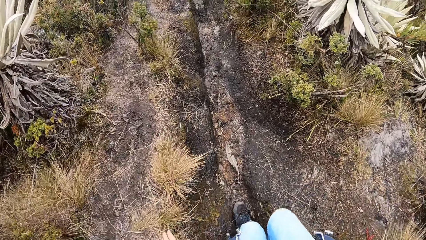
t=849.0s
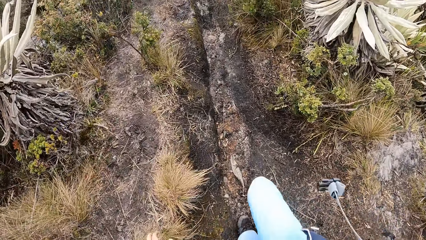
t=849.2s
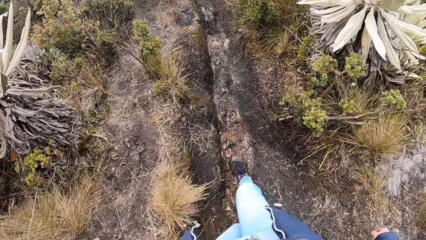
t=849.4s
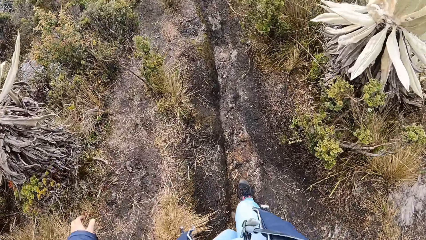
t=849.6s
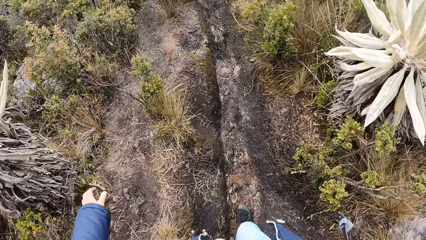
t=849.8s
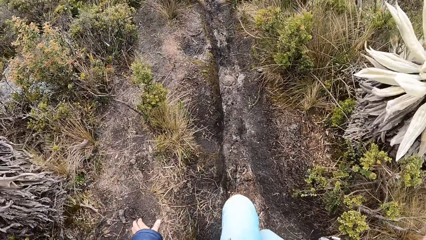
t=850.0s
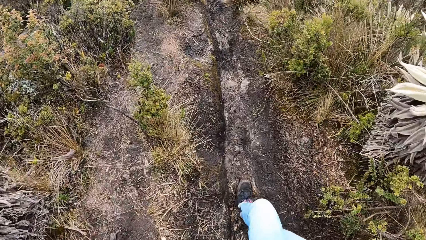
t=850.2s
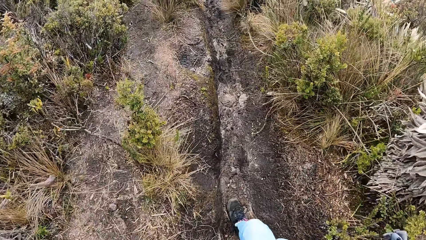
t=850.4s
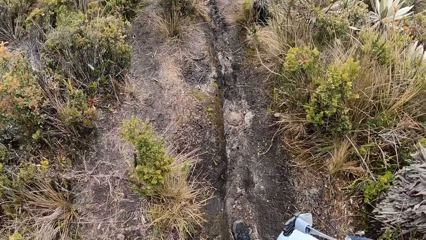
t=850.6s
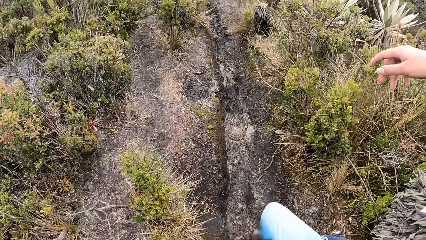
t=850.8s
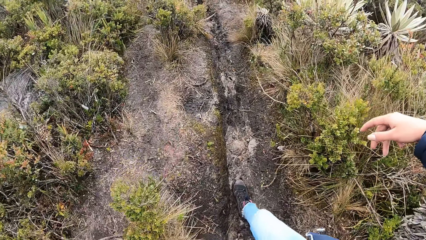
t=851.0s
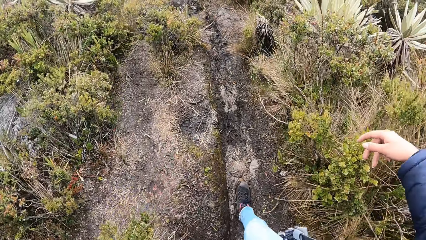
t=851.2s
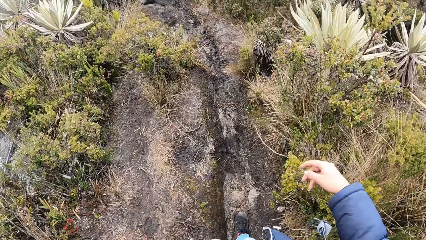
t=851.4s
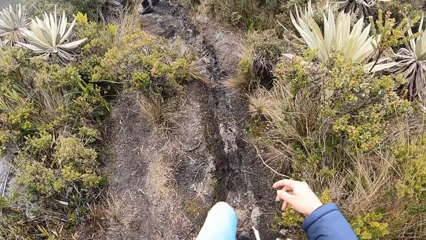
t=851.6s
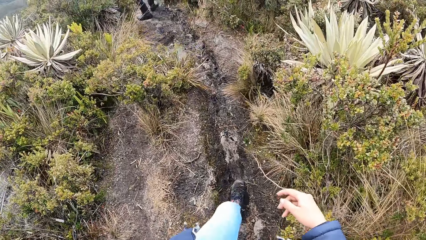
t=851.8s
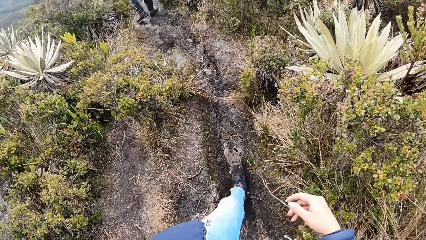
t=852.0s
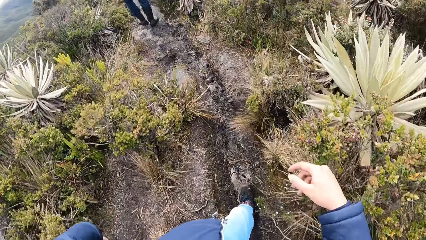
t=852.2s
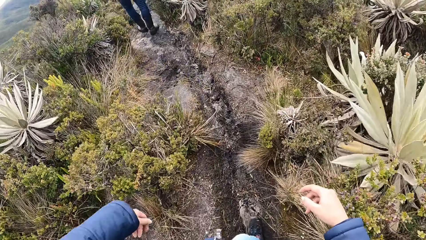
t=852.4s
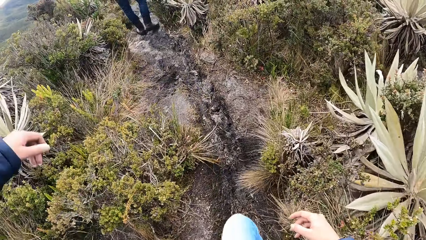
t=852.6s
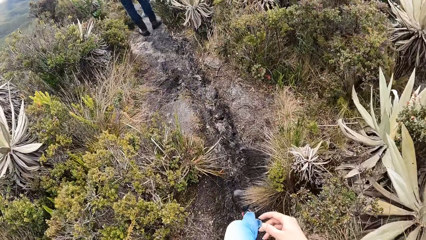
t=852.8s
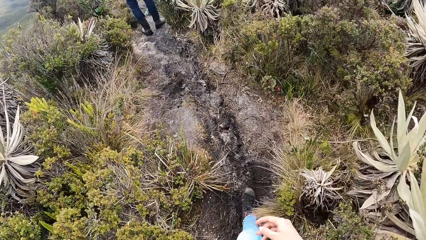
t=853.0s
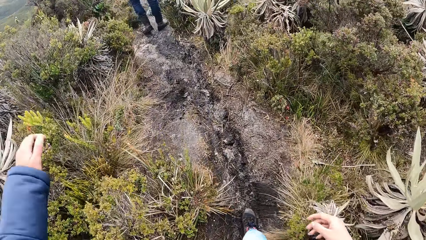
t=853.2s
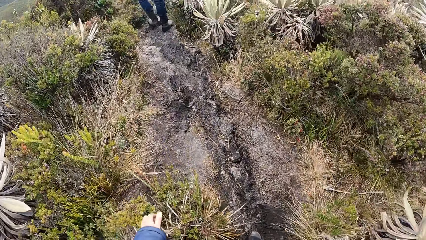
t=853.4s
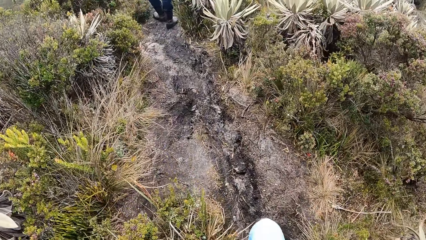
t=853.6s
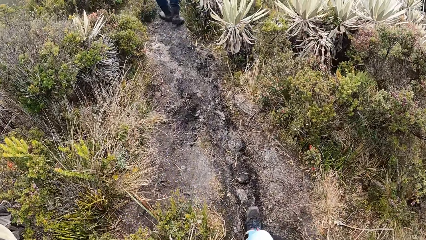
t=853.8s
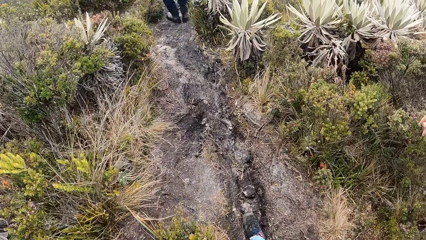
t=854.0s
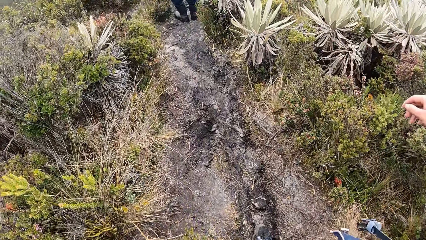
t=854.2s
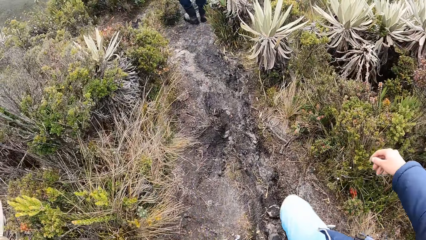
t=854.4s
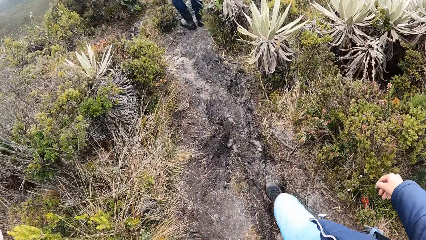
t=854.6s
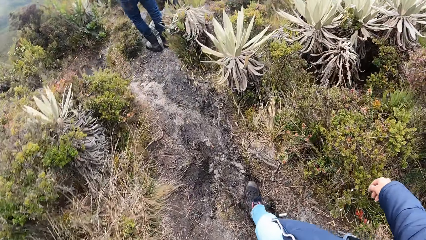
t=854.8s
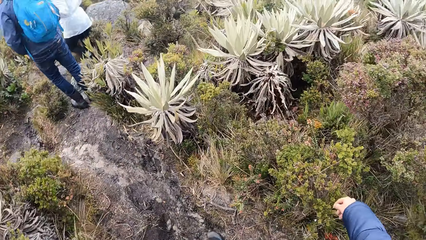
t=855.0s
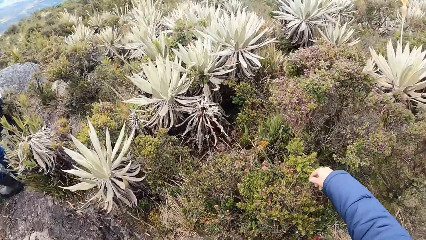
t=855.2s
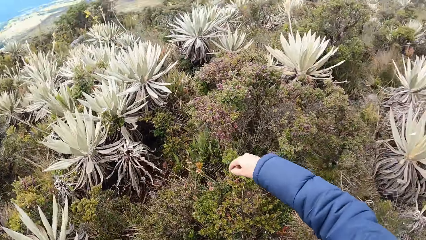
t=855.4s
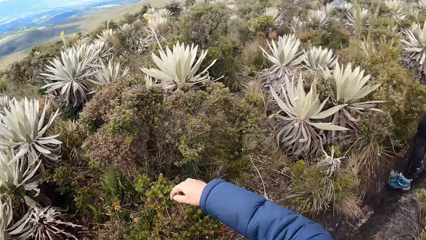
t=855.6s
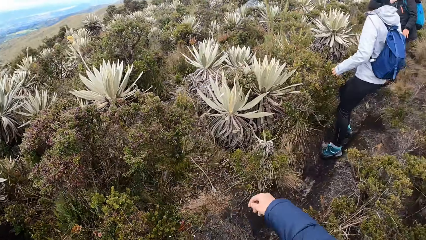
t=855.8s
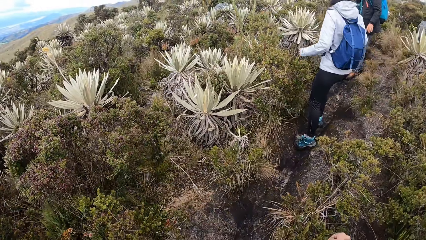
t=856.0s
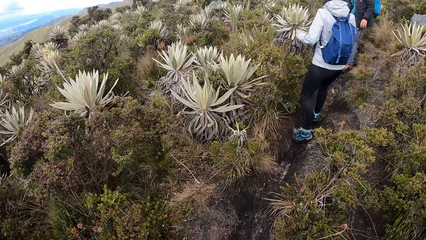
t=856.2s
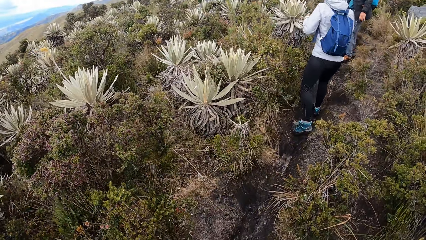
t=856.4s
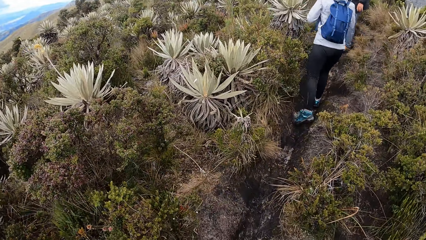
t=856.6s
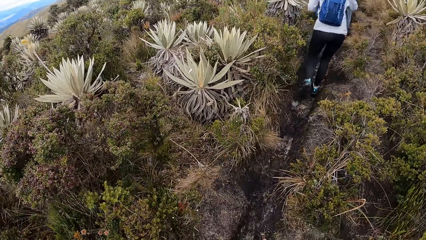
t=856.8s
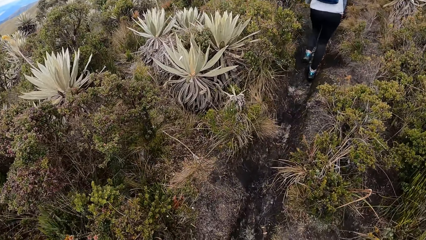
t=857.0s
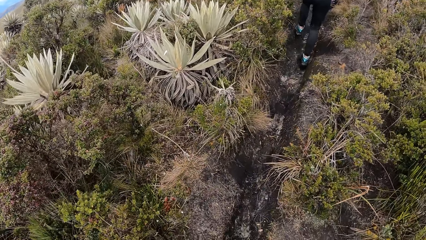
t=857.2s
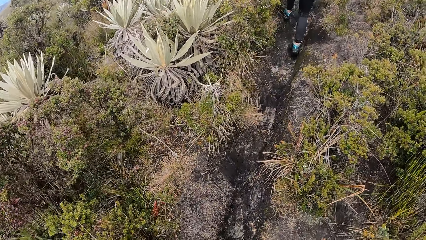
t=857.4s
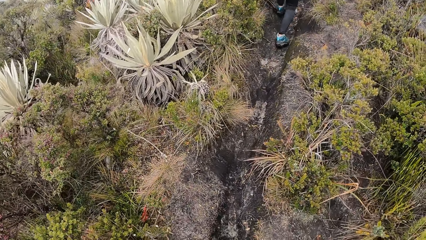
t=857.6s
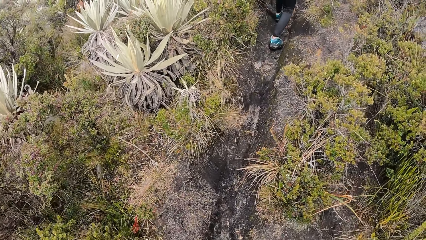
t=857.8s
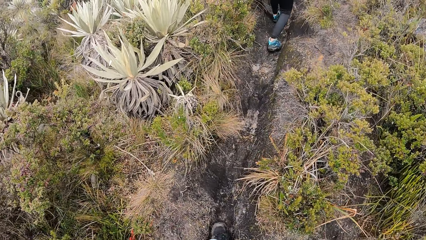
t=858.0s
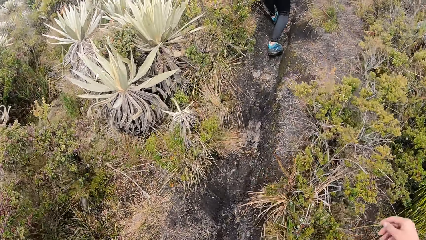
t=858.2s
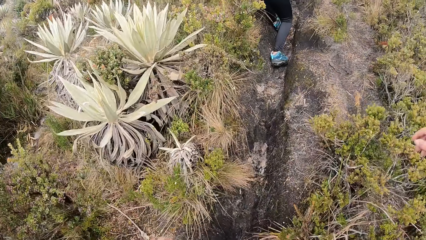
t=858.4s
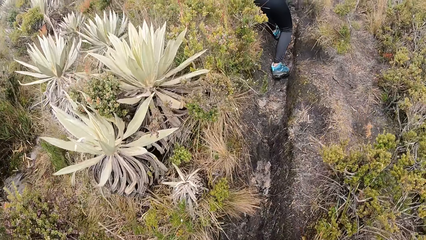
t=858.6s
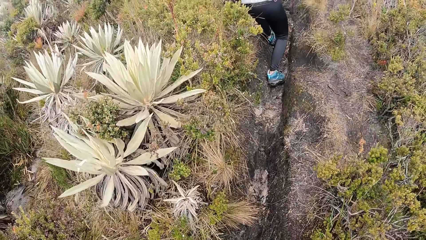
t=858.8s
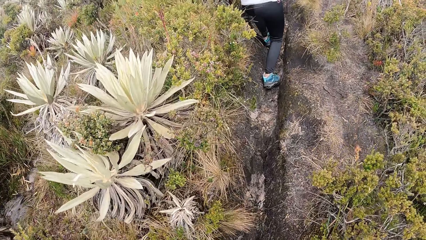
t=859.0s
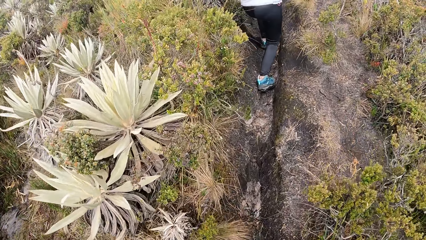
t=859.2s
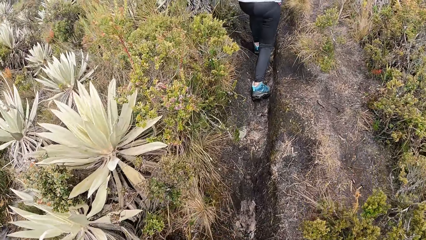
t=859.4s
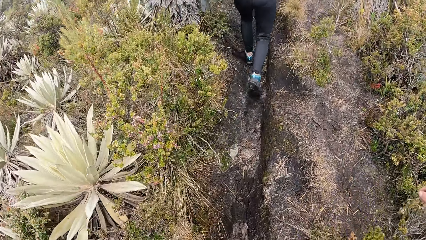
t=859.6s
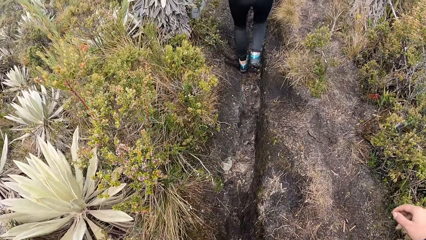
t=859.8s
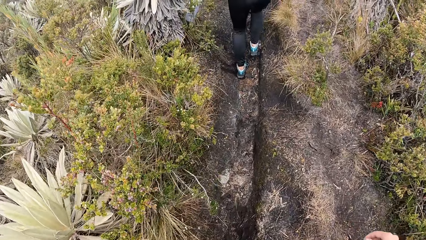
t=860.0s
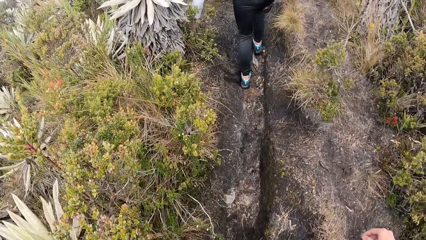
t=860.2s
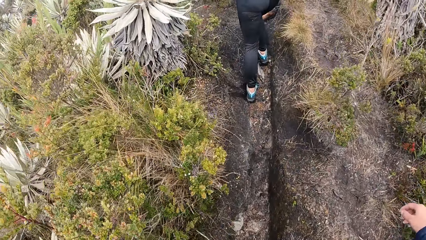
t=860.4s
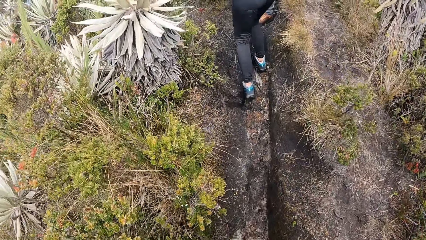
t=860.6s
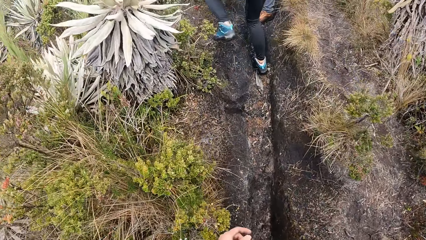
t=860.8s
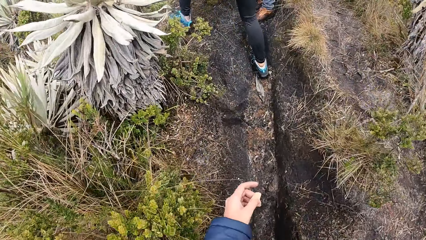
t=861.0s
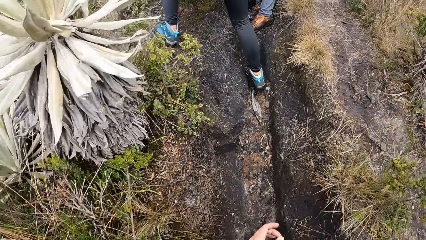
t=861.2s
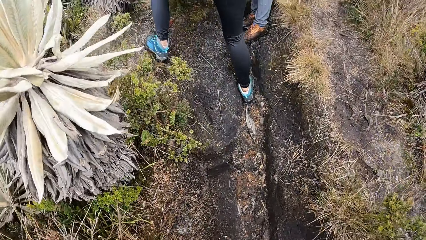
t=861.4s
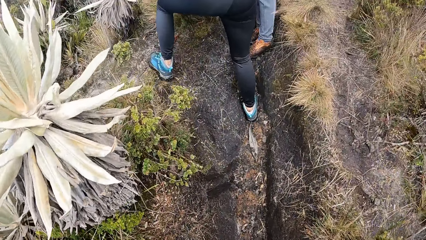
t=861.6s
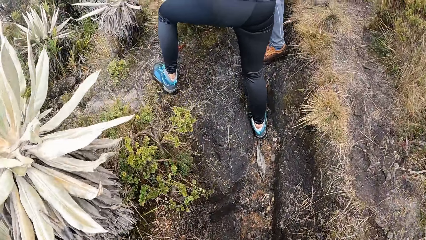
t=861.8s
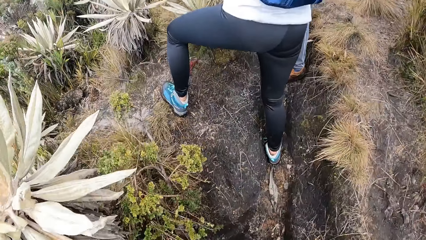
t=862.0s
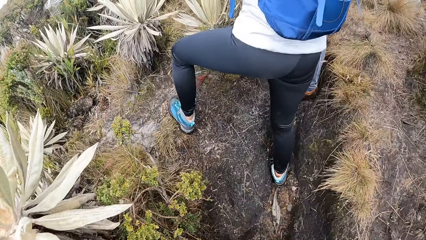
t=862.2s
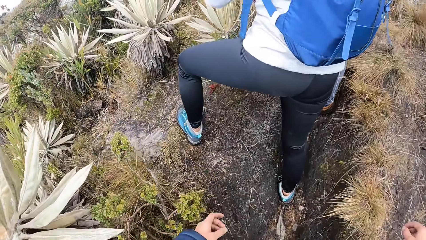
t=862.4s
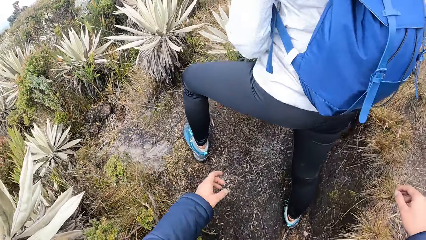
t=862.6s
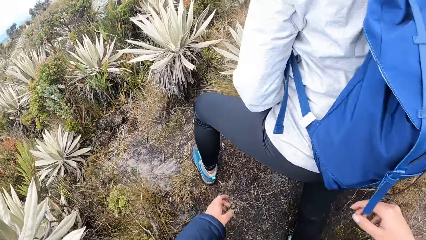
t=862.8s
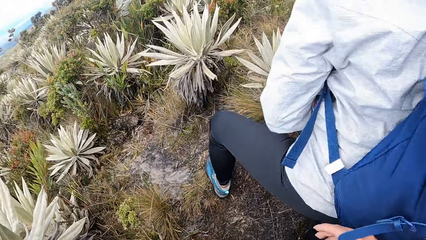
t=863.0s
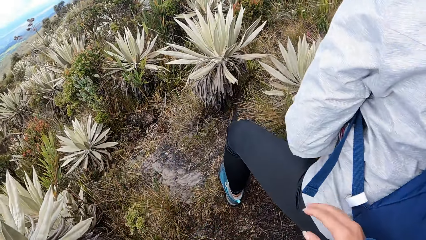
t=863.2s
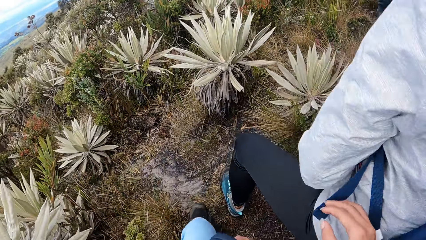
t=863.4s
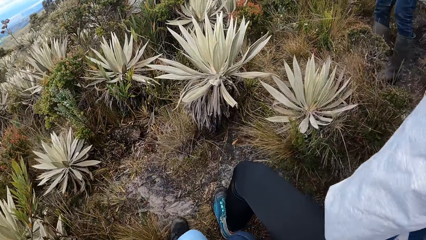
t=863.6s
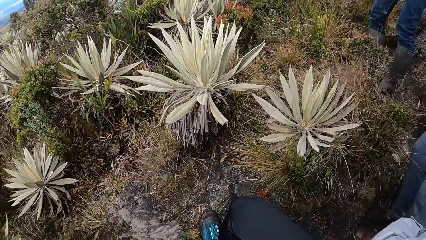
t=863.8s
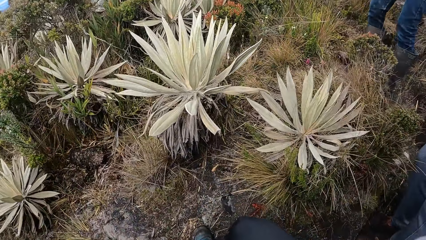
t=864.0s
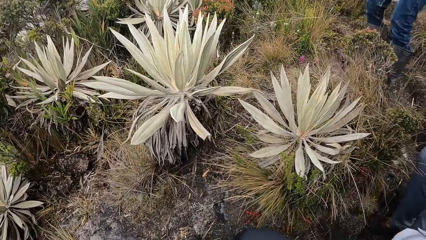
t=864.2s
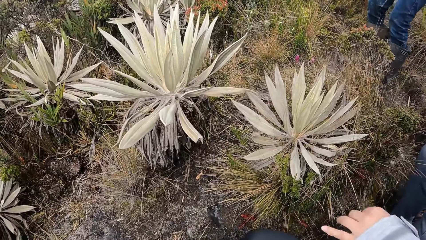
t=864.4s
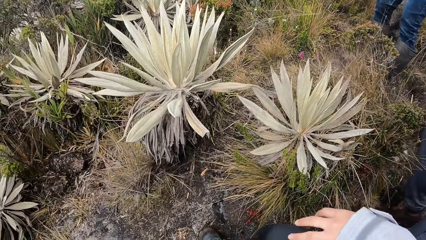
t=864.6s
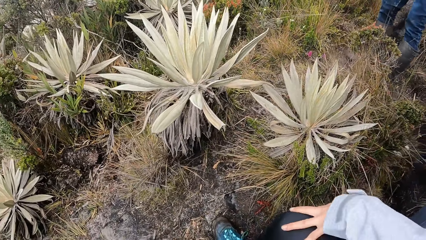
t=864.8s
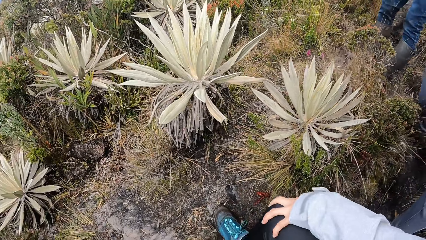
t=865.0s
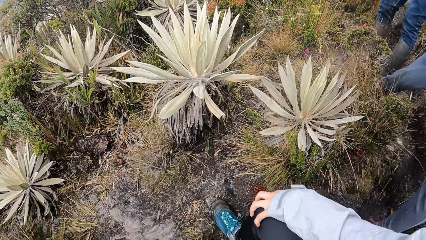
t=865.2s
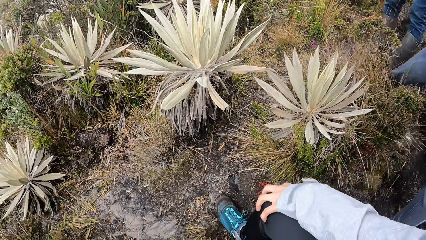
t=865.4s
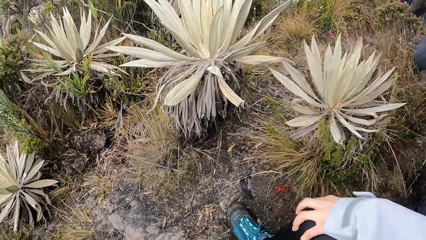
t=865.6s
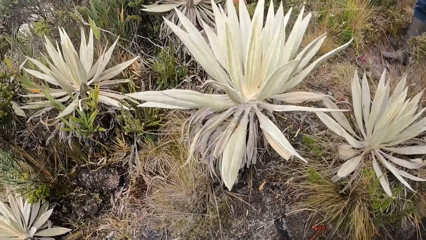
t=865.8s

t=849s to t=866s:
The camera wearer stands on the path in the mountain with her friends.
